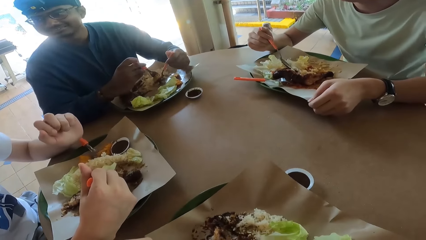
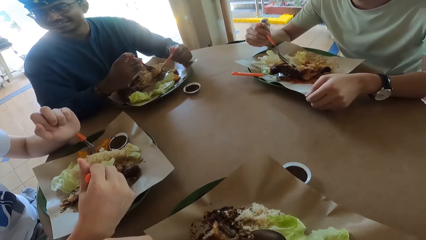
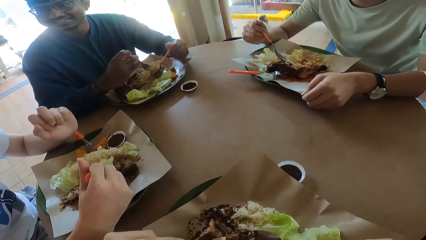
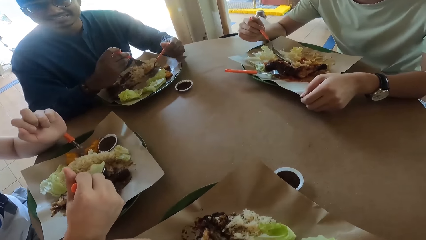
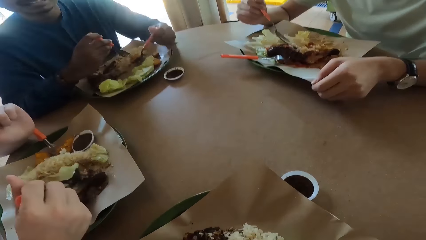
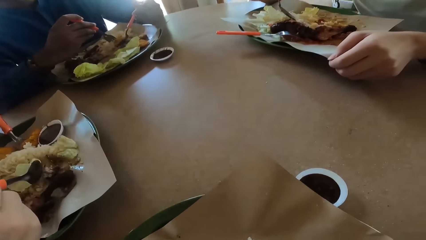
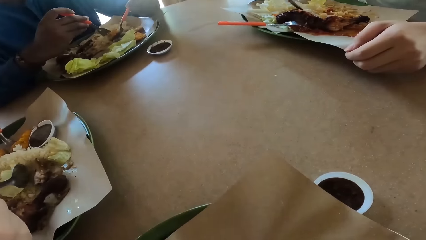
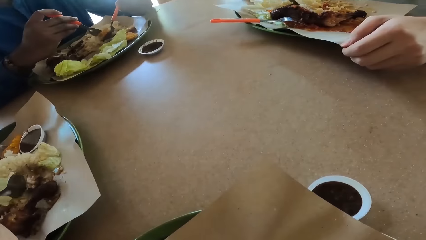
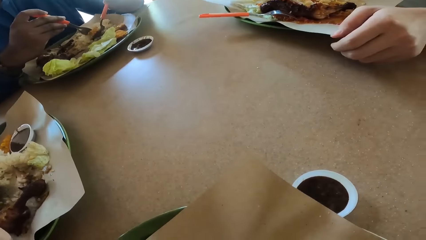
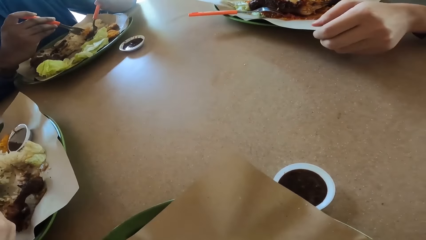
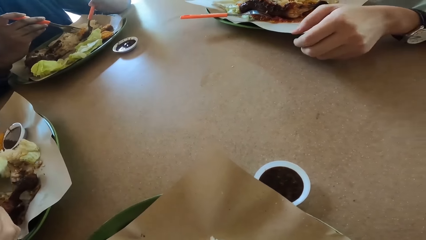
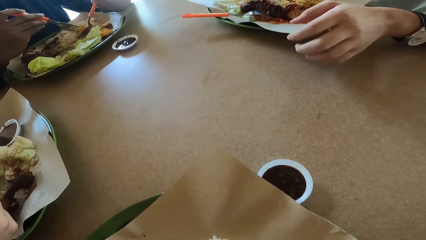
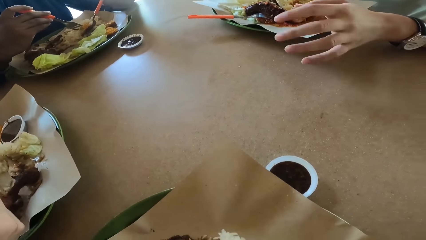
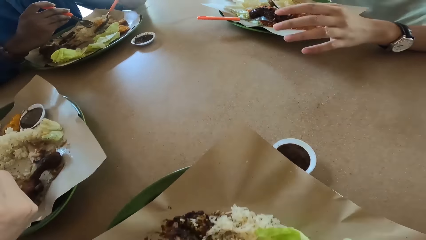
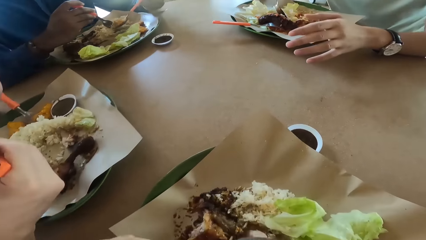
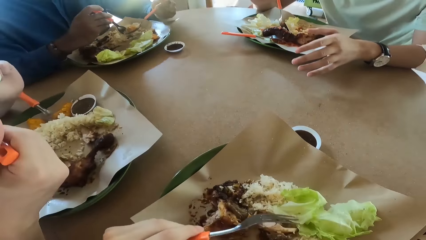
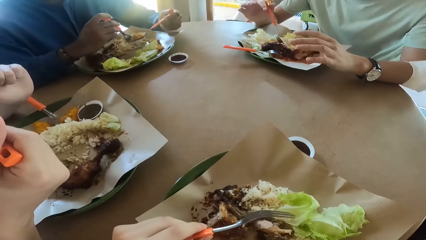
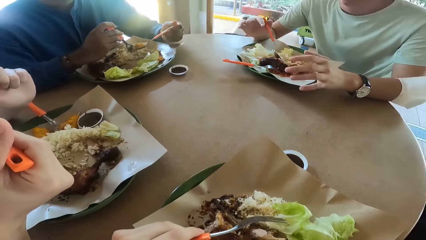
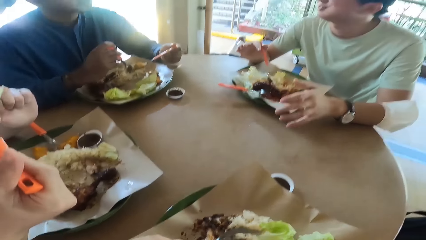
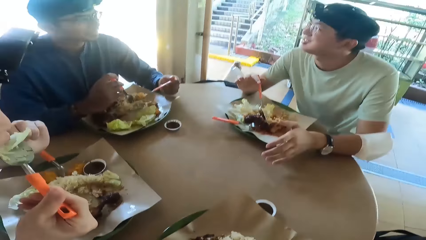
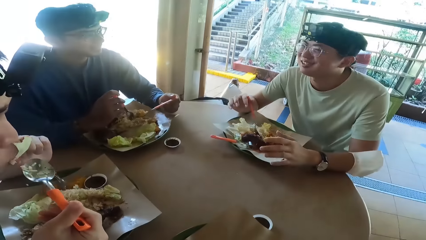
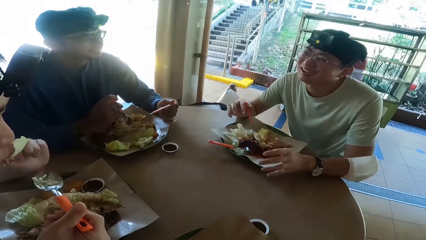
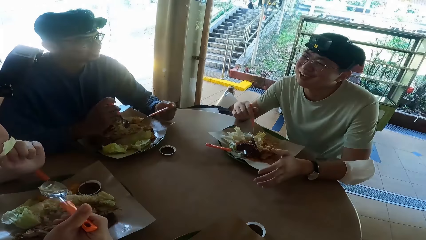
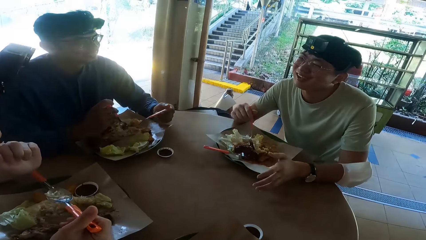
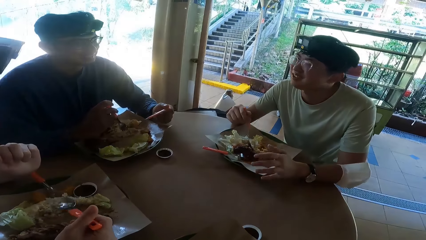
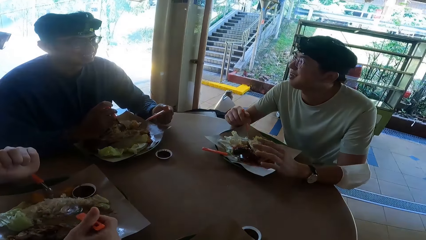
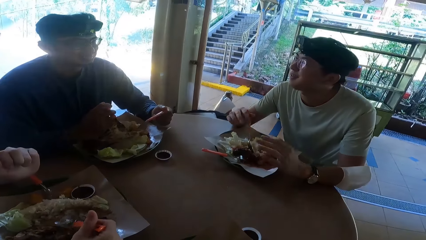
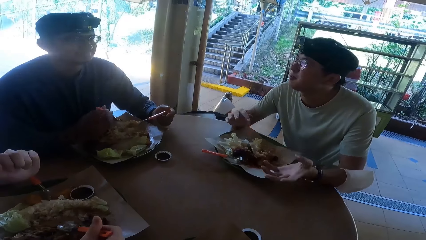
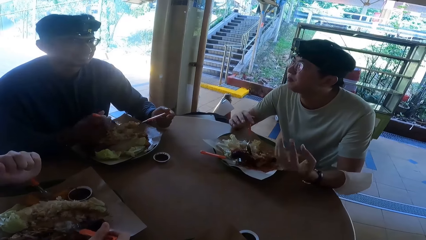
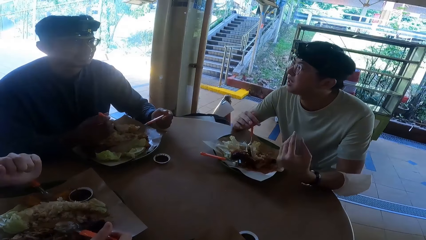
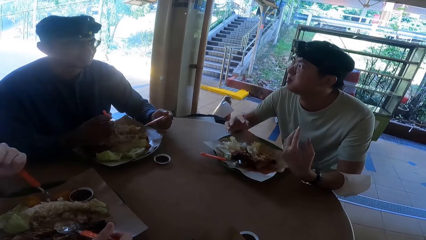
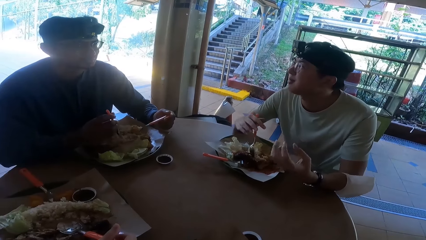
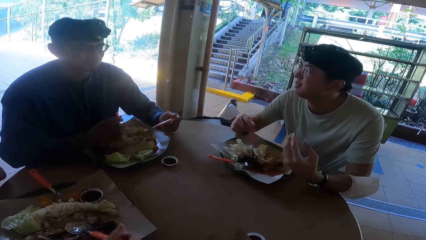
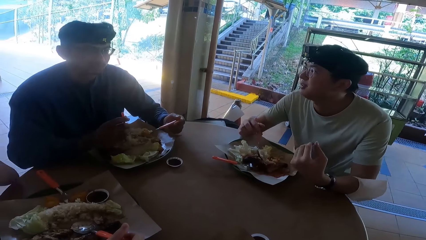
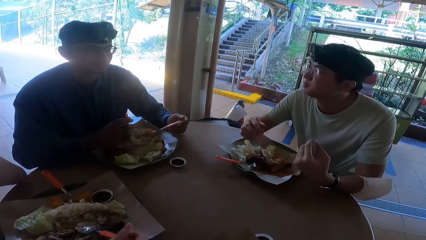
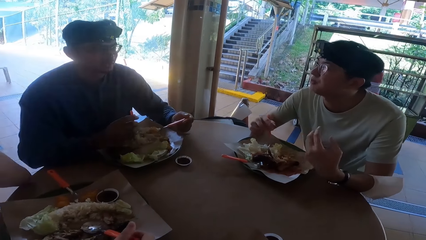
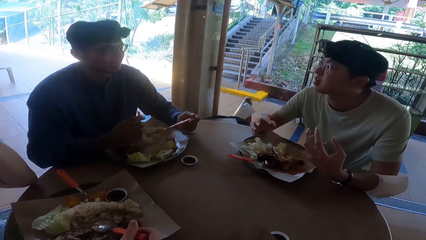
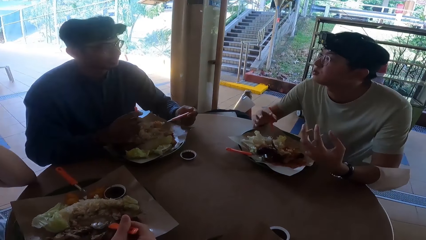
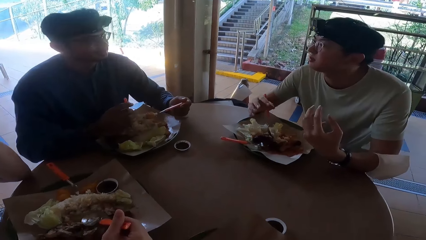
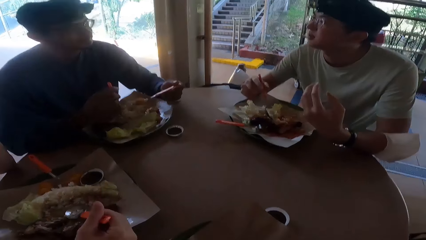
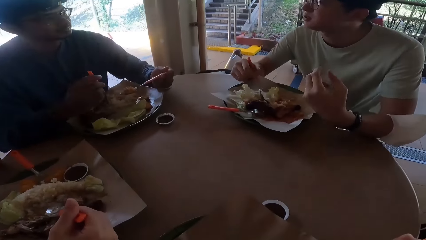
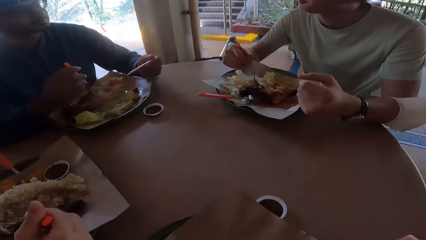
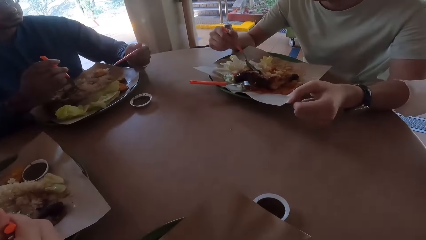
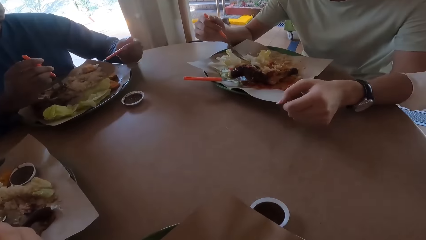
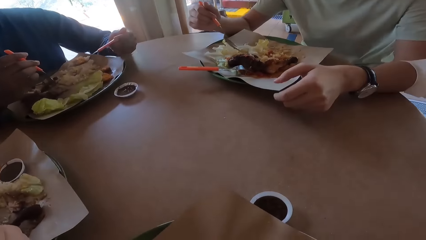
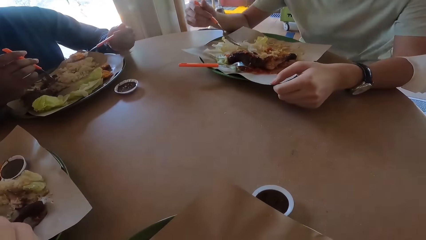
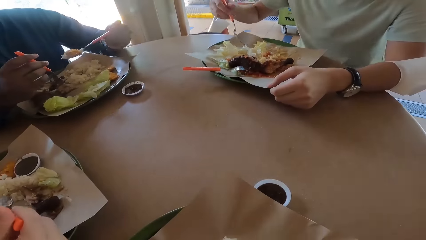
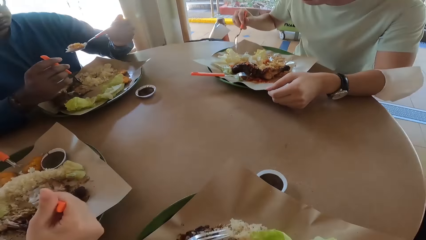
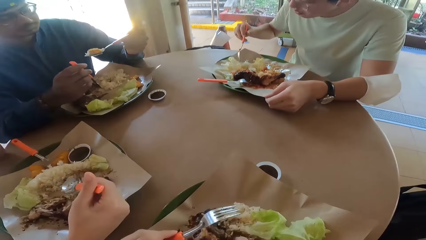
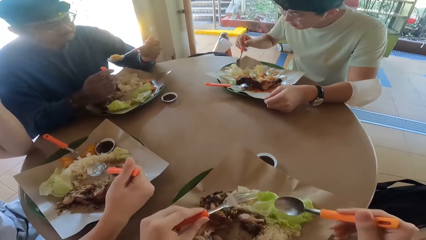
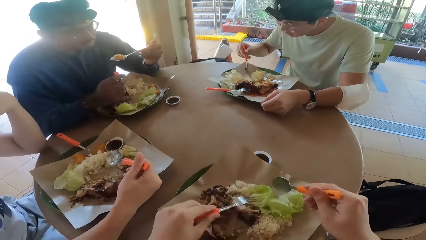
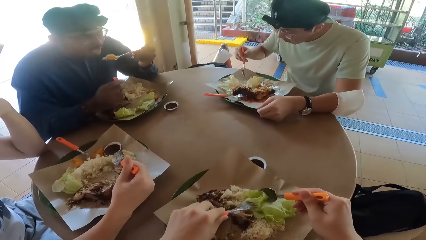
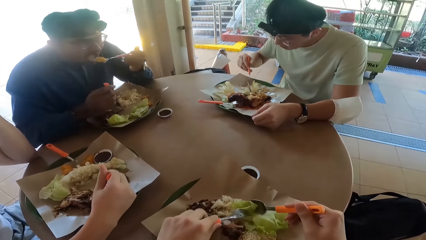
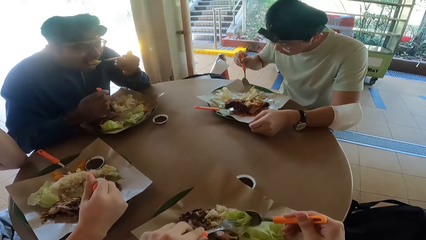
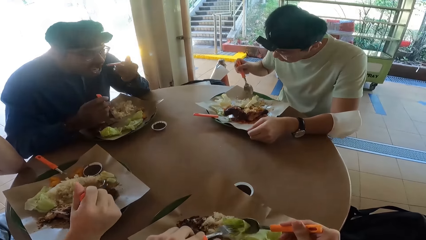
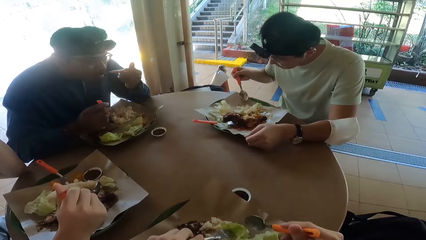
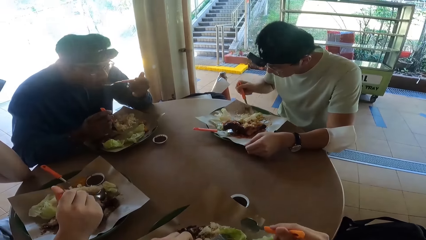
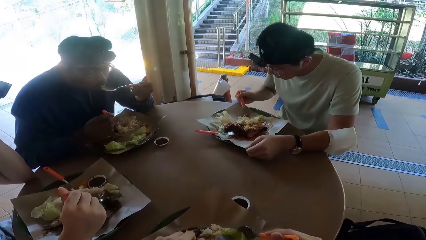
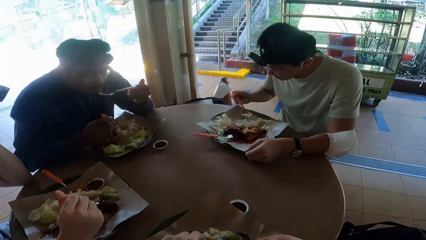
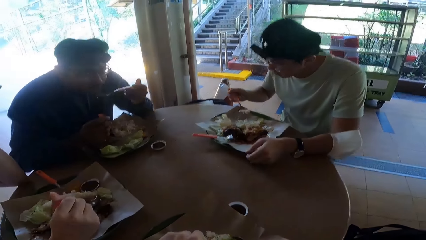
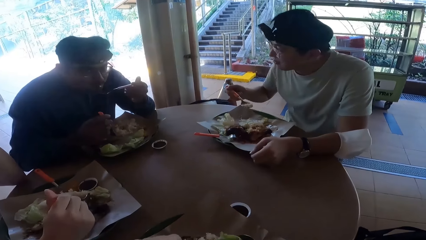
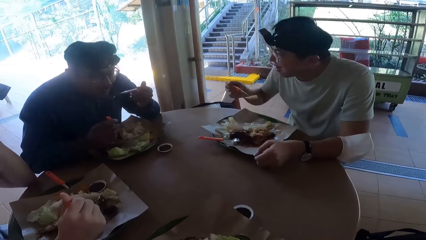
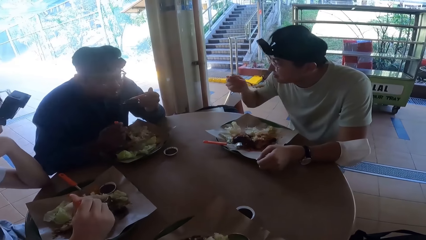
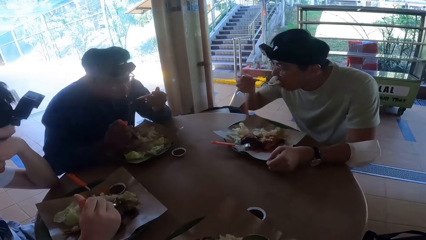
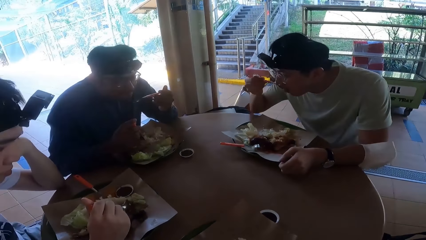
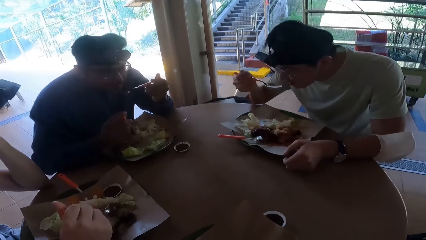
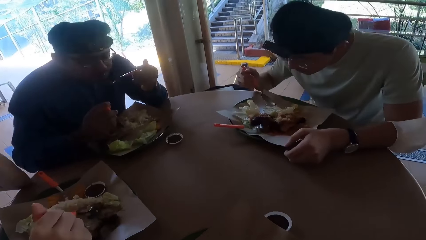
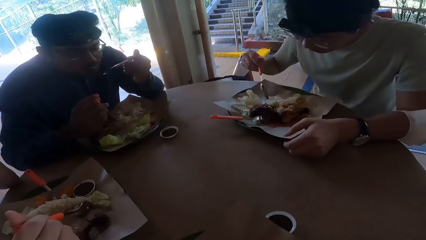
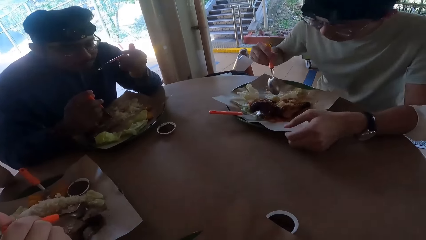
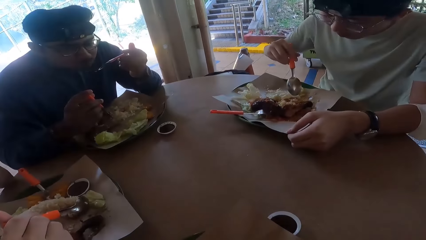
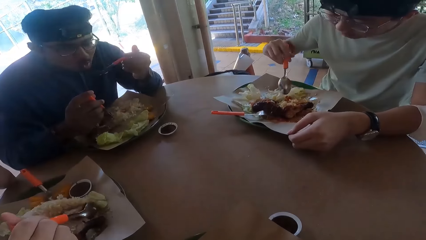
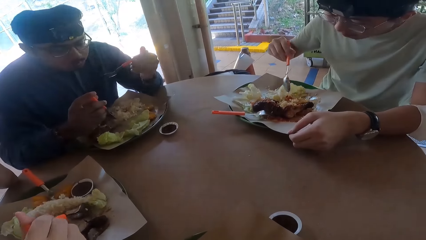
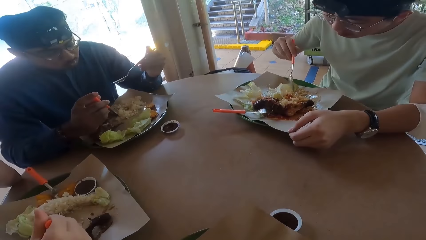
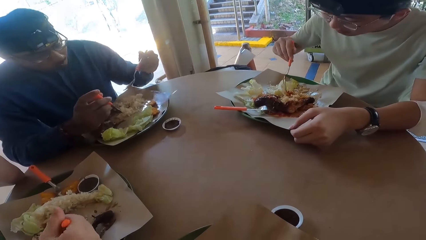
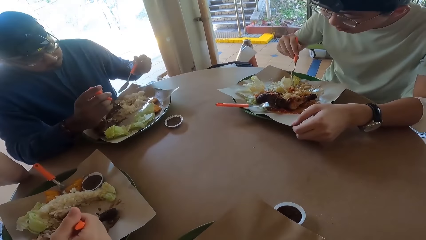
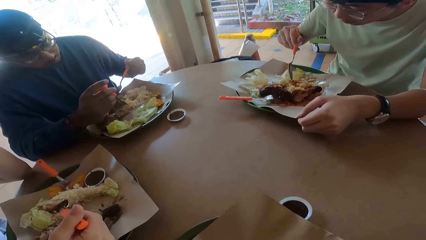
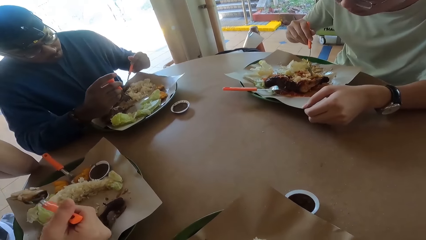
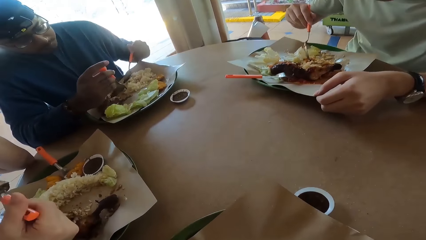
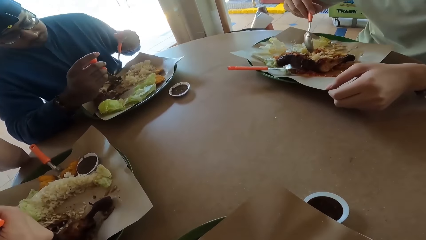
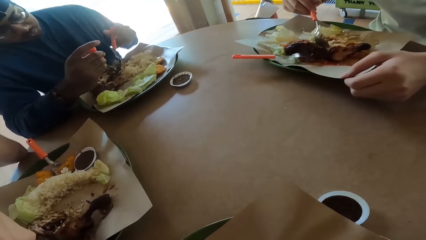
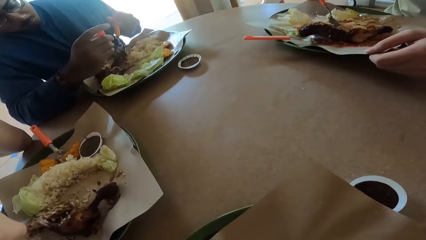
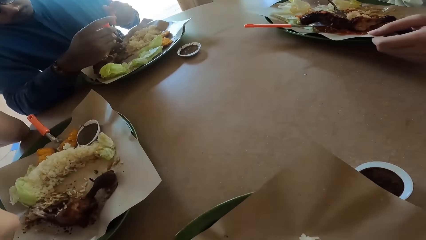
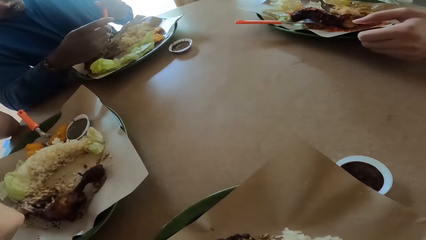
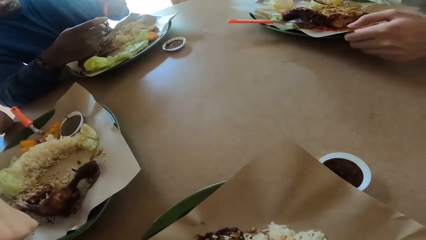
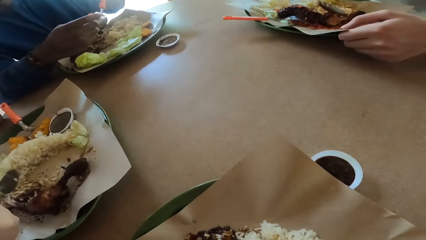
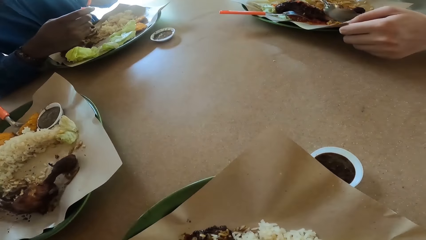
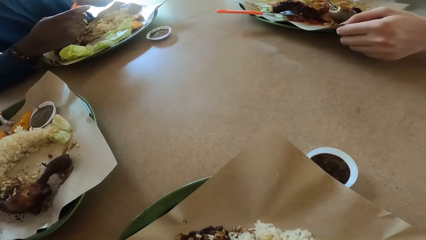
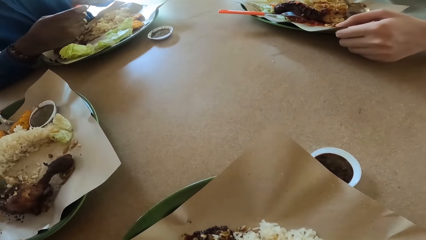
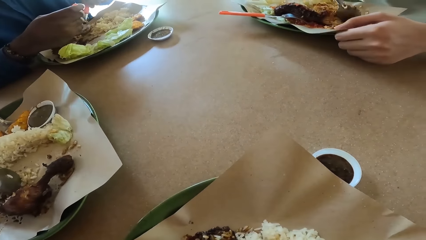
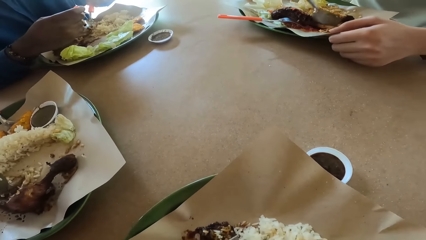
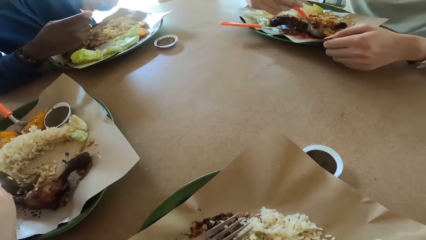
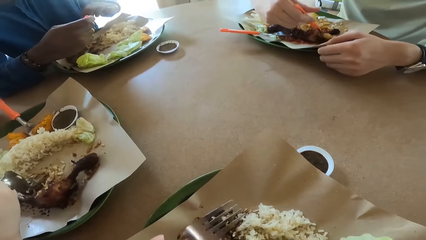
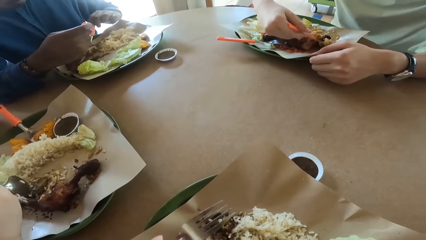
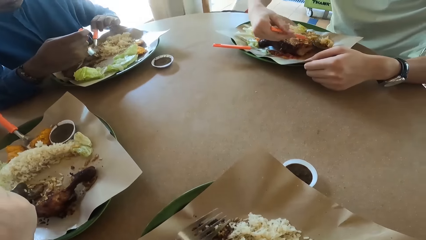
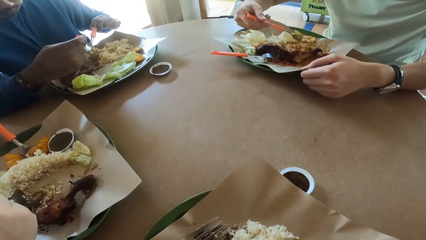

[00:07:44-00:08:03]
The camera wearer eats food. A person talks. The camera wearer talks. Another person eats food.
